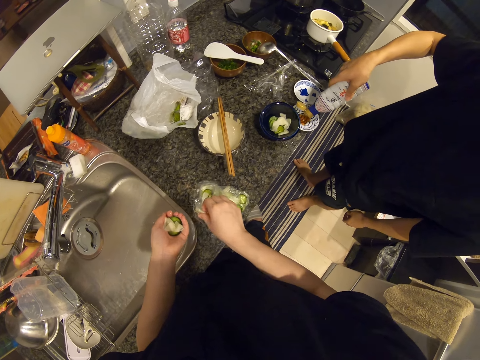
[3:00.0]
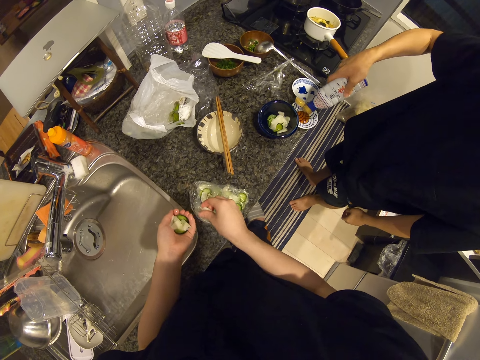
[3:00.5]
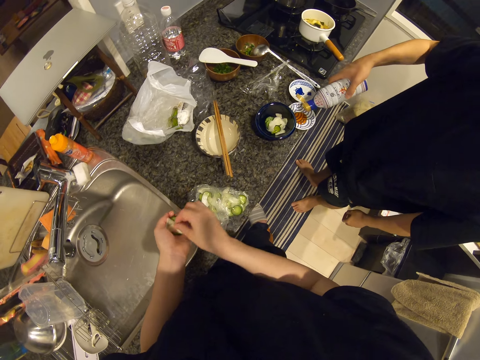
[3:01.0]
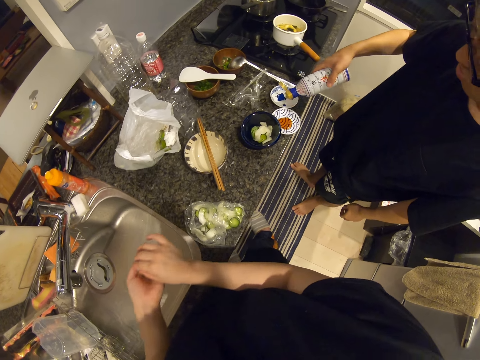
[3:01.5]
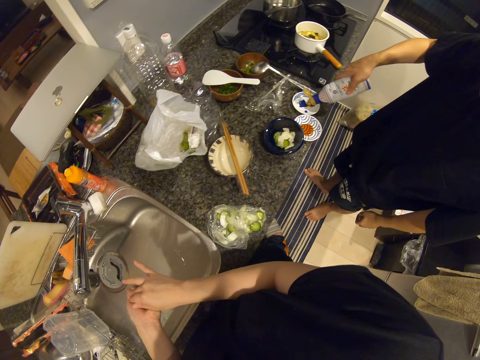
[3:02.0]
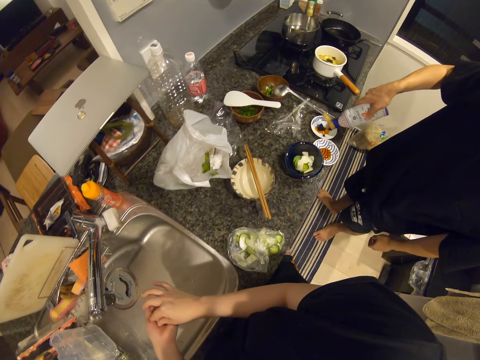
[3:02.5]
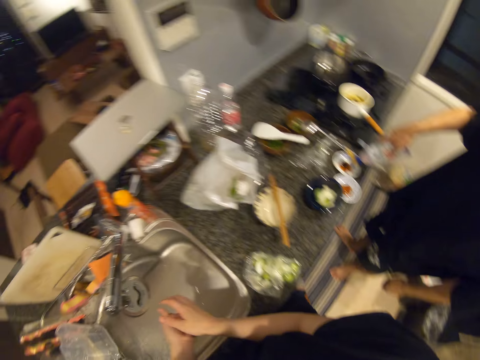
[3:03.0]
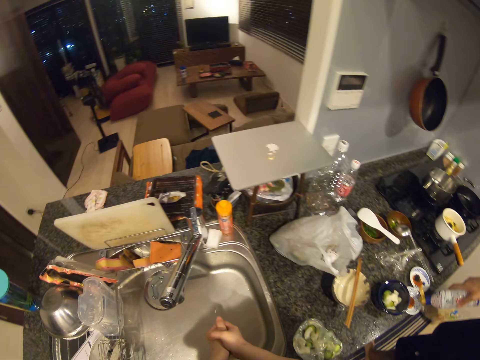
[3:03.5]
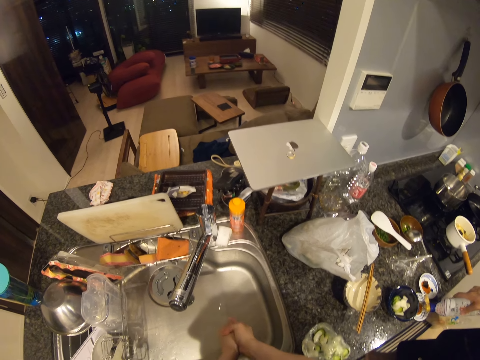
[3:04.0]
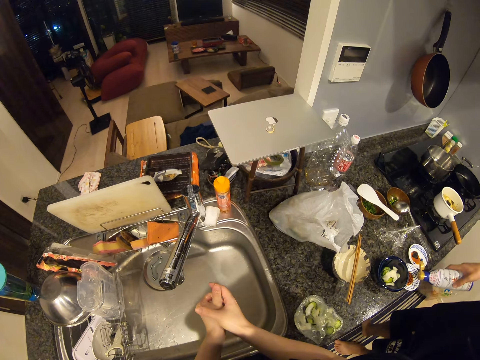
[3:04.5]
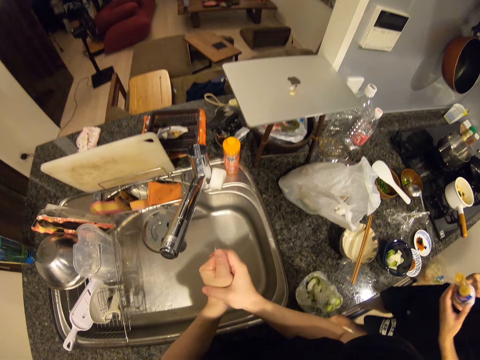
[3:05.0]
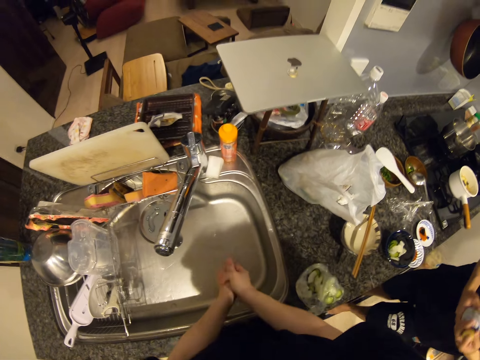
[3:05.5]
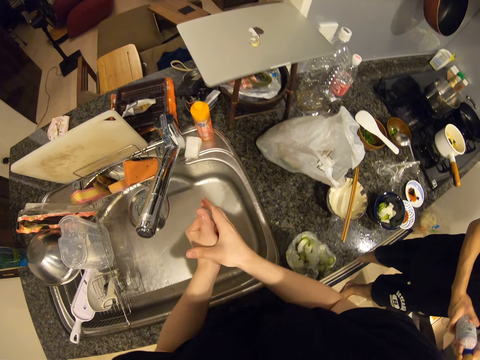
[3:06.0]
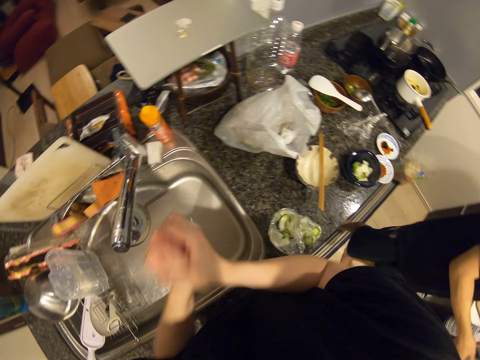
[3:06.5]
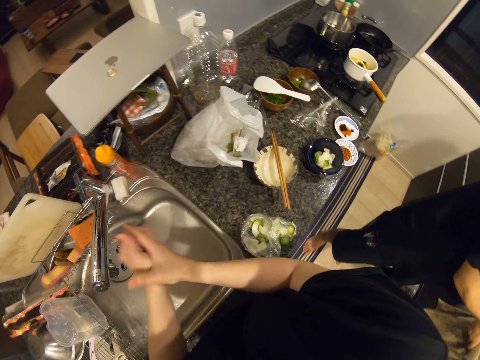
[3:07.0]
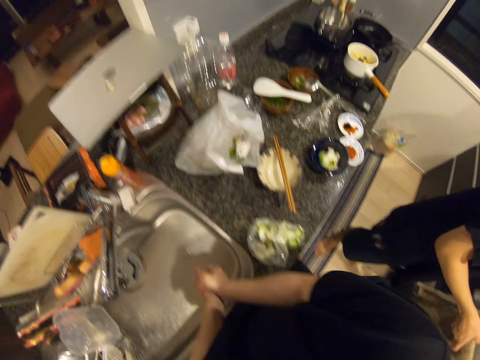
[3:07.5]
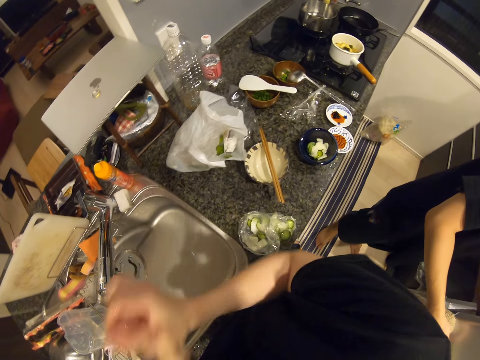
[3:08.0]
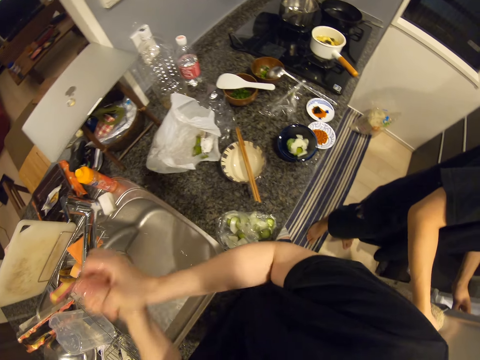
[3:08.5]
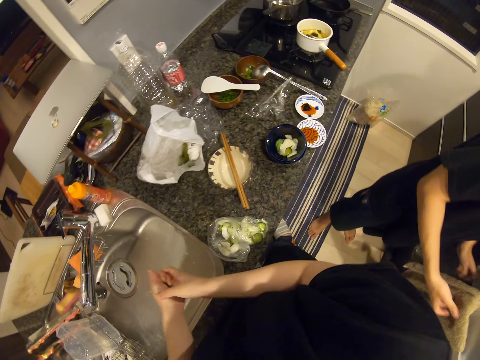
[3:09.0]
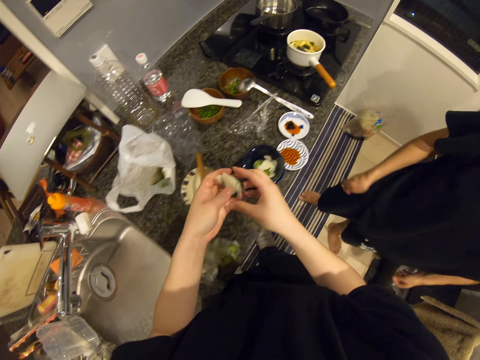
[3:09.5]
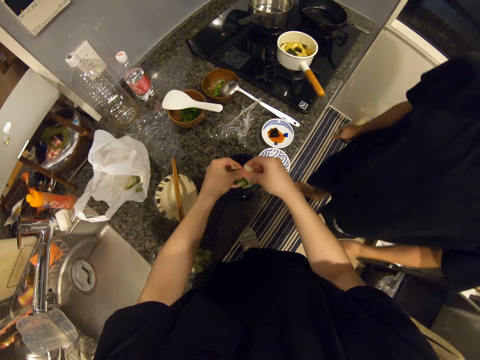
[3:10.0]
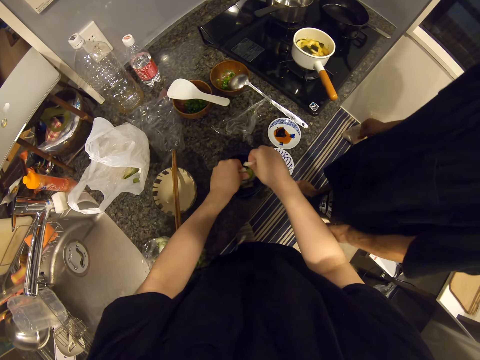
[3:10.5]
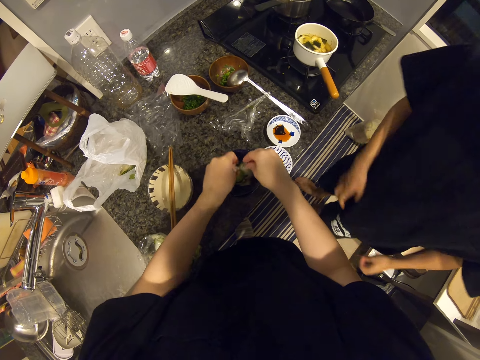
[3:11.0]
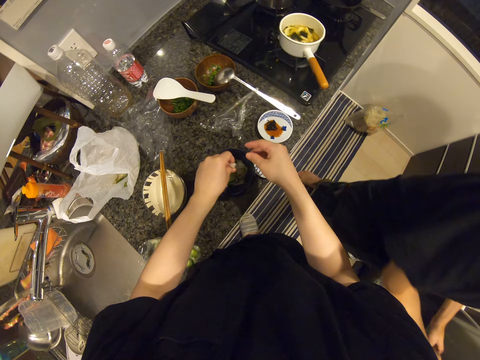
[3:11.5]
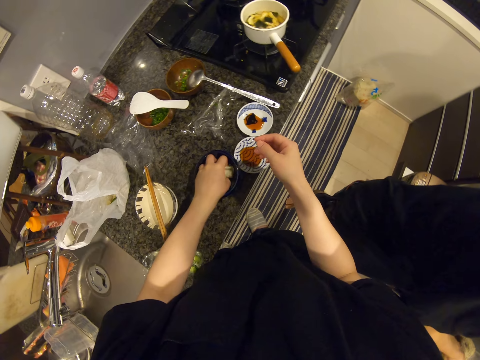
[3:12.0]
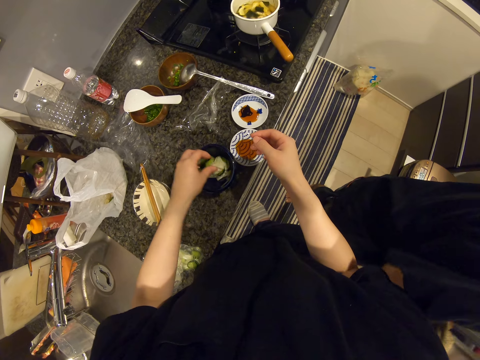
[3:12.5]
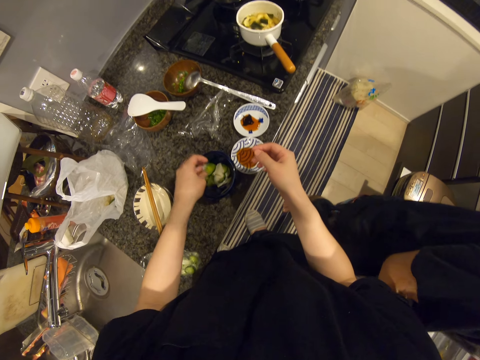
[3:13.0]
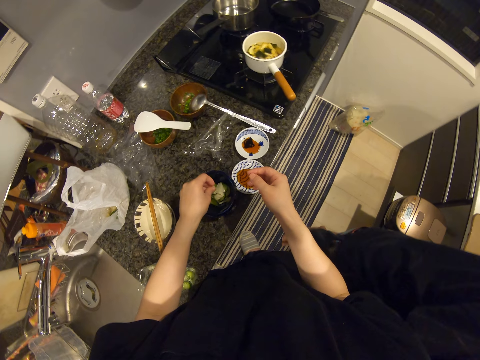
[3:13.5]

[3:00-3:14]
The camera wearer squeezes the cucumber slices in her hands over the kitchen sink. A man closes the bottle, opens the fridge, and puts the bottle in the fridge. The camera wearer spreads the cucumber slices in her hands in the rice bowl on the countertop.

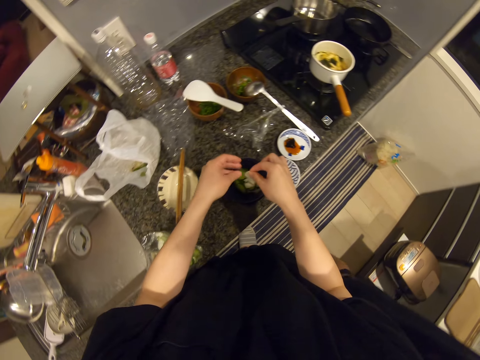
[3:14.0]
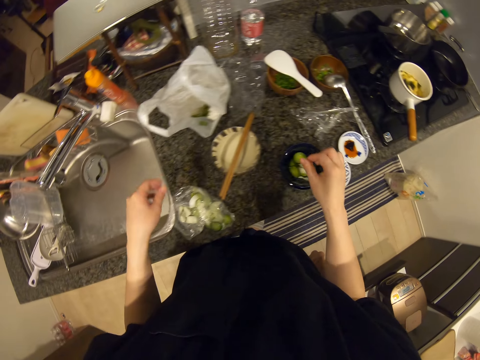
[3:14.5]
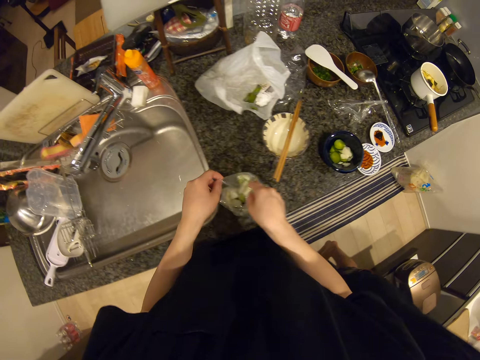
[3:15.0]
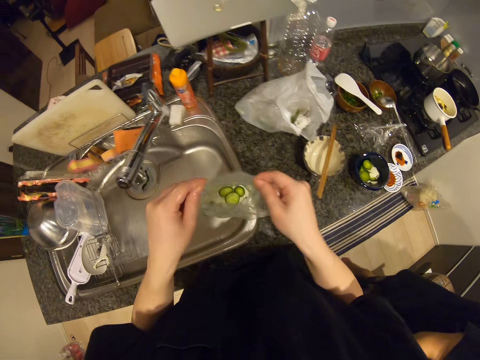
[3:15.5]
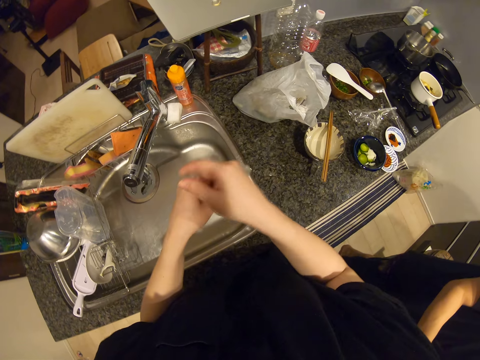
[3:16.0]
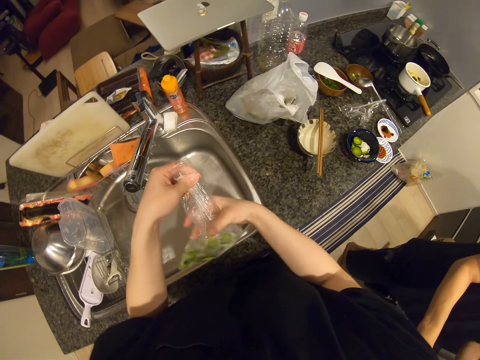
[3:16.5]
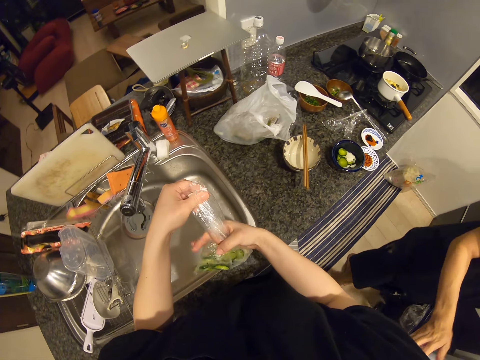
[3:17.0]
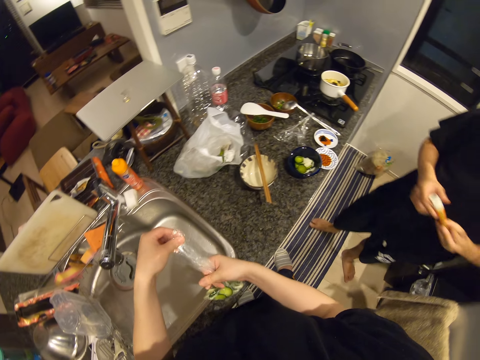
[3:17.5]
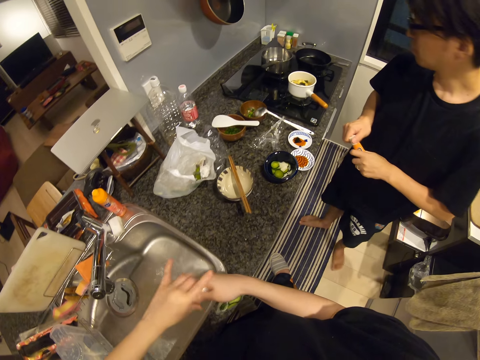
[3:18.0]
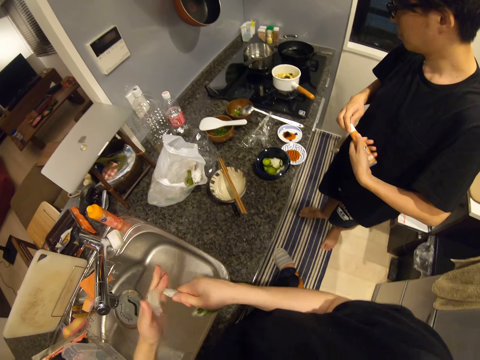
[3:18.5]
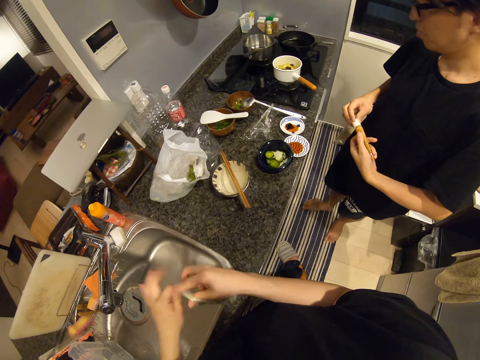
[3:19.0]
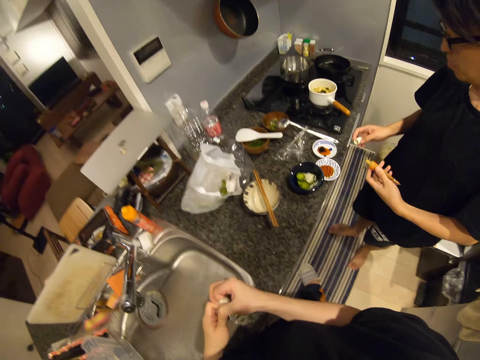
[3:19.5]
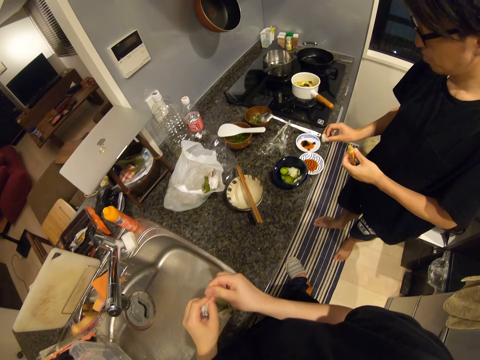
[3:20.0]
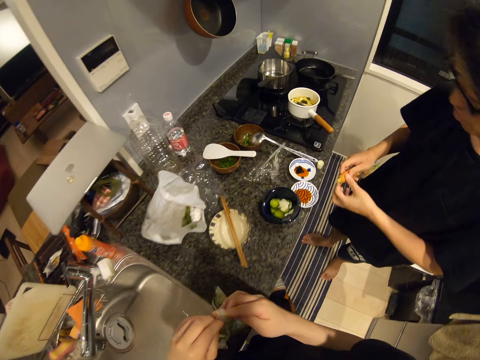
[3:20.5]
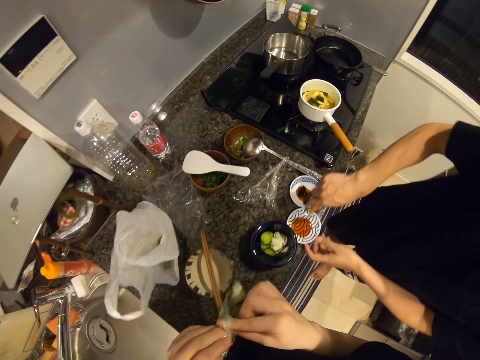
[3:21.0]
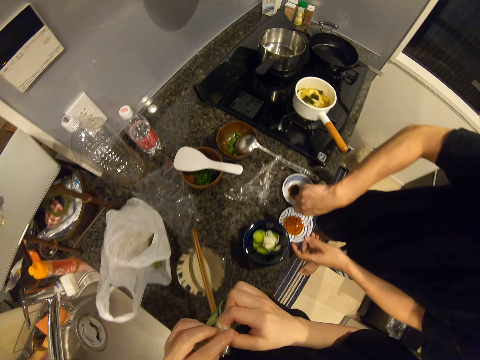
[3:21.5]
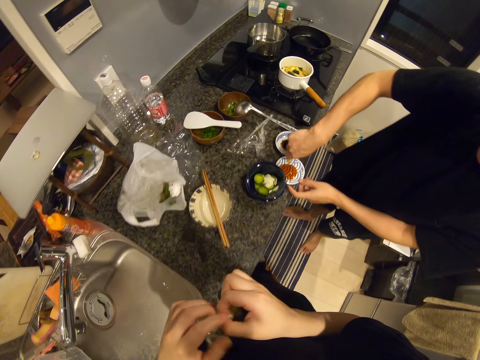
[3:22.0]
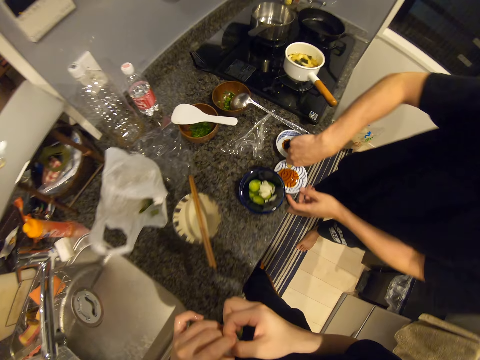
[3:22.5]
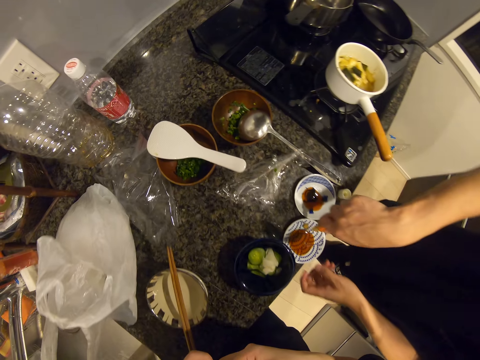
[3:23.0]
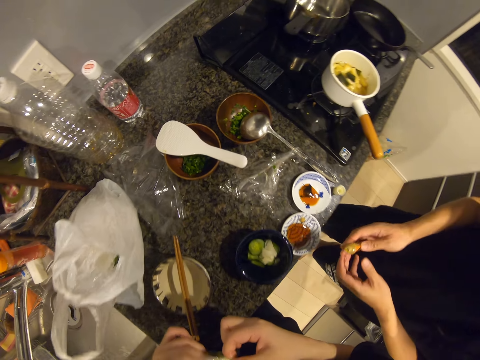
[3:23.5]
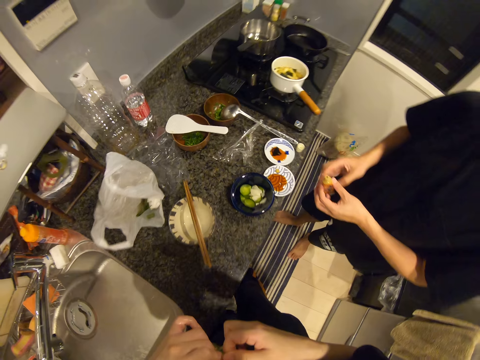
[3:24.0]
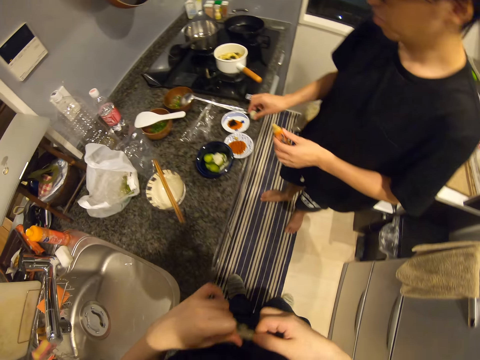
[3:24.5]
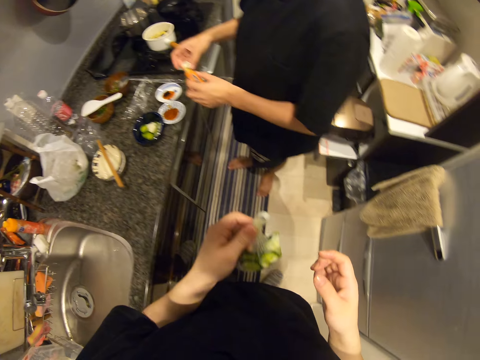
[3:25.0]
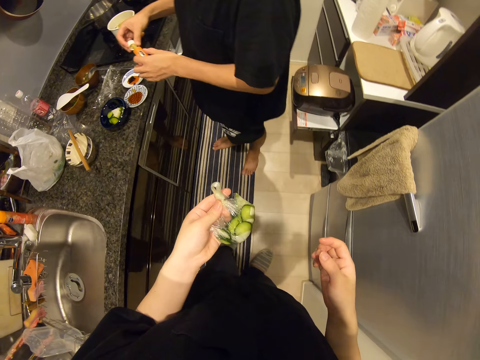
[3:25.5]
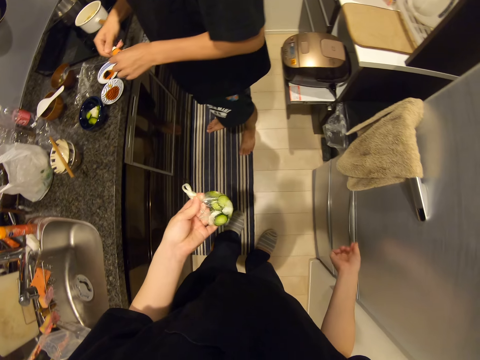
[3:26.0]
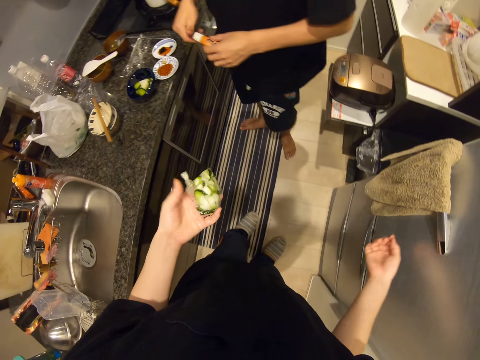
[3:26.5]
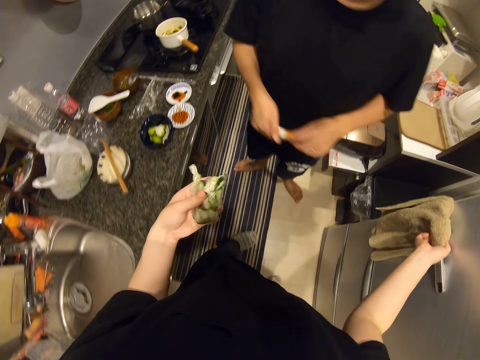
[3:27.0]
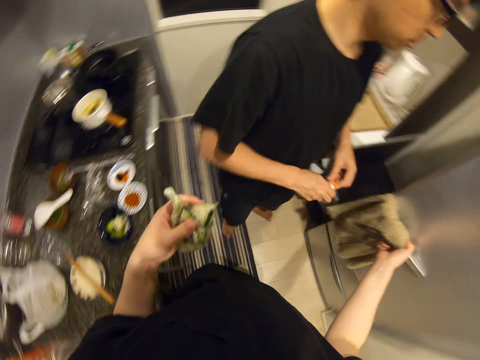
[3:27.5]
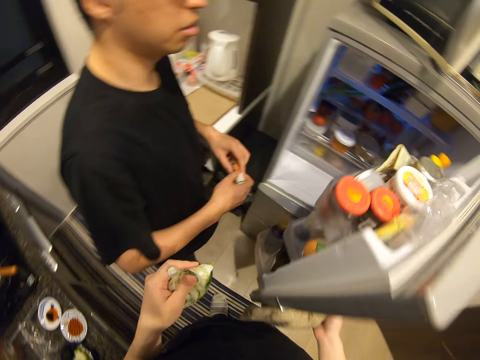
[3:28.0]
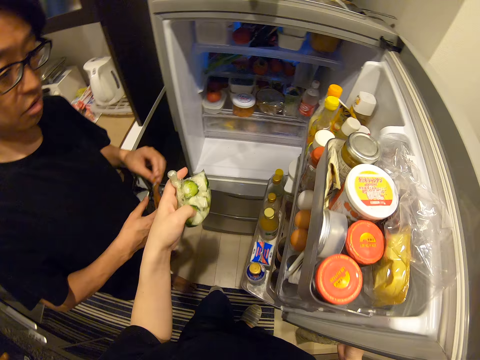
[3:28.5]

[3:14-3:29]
The camera wearer picks up the cucumber slice nylon. She ties the nylon with both hands. A man takes something. The camera wearer folds the paper and opens something. The man puts something on the saucer. The camera wearer takes the lid. She interacts with the man. She opens the refrigerator with her right hand. The man closes something.
